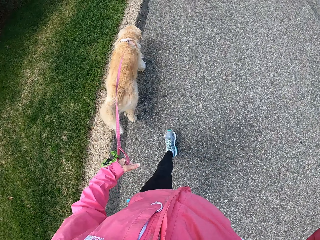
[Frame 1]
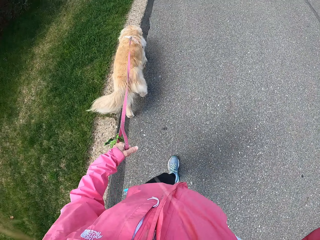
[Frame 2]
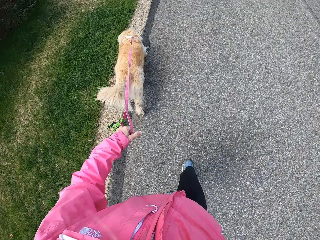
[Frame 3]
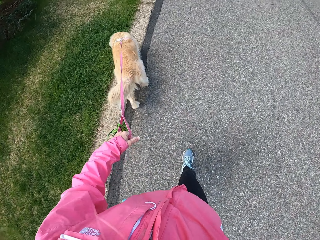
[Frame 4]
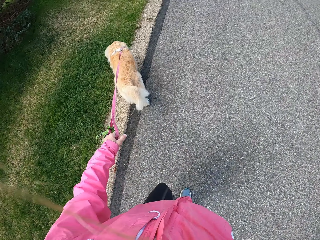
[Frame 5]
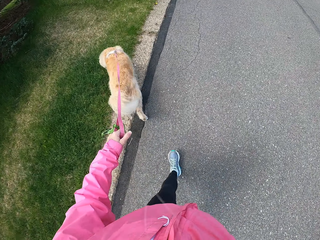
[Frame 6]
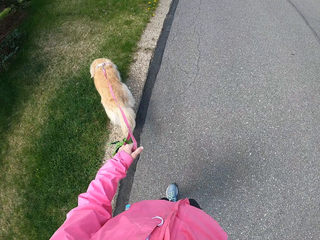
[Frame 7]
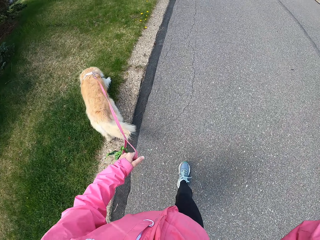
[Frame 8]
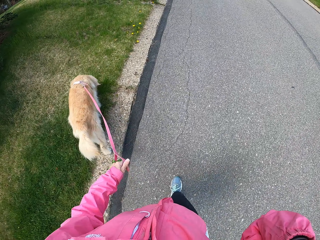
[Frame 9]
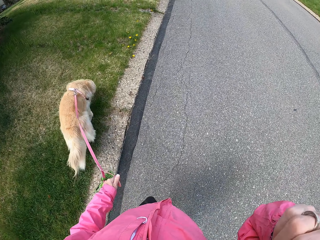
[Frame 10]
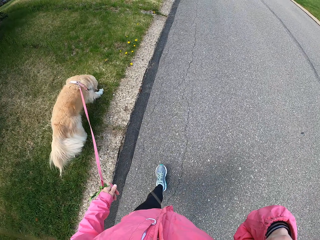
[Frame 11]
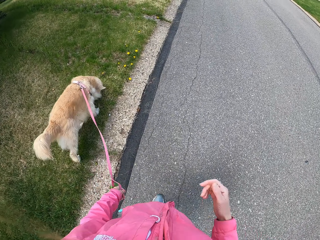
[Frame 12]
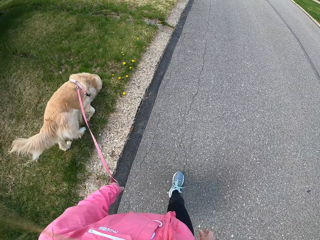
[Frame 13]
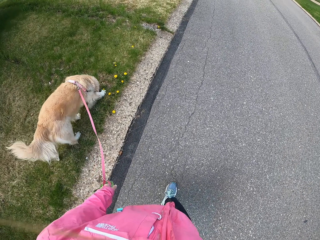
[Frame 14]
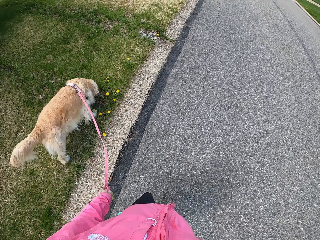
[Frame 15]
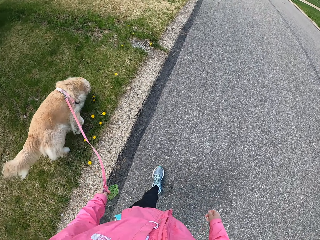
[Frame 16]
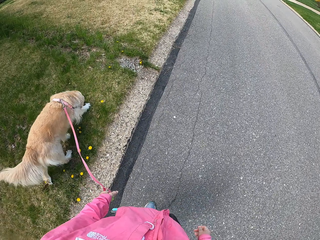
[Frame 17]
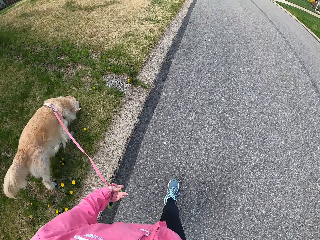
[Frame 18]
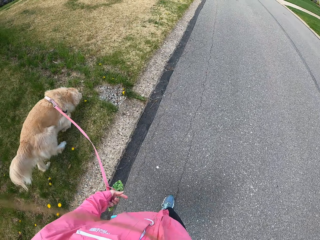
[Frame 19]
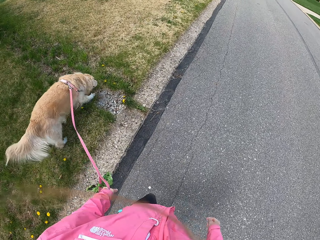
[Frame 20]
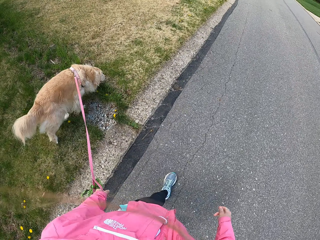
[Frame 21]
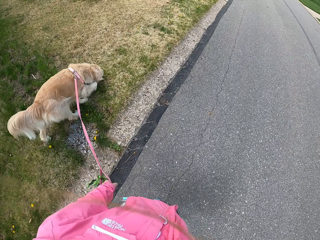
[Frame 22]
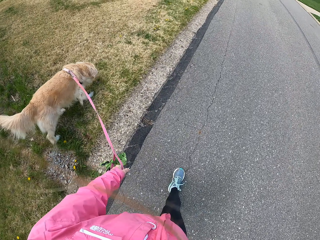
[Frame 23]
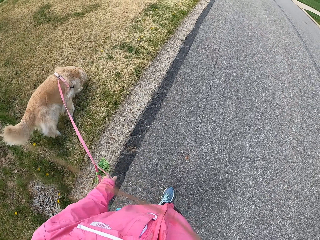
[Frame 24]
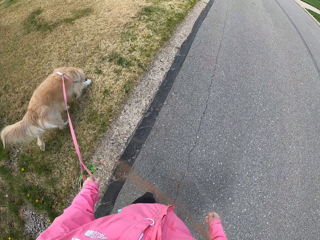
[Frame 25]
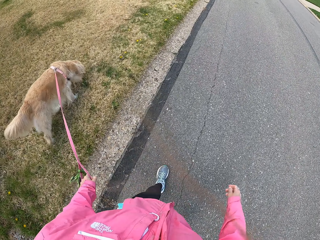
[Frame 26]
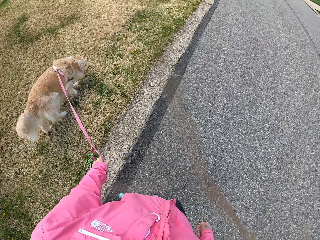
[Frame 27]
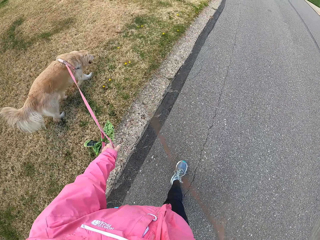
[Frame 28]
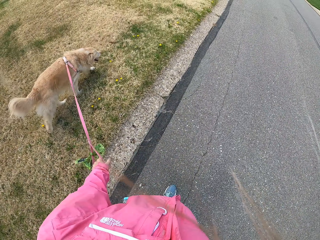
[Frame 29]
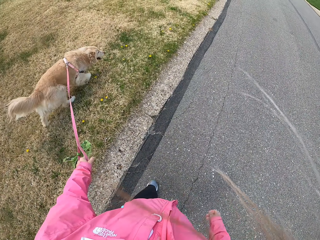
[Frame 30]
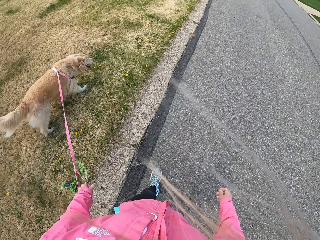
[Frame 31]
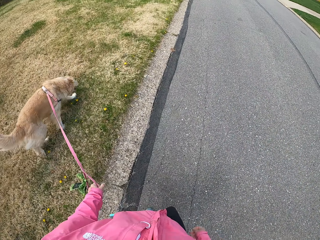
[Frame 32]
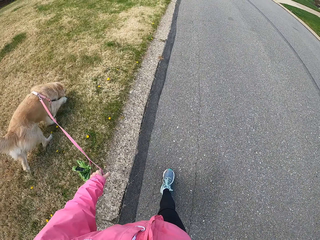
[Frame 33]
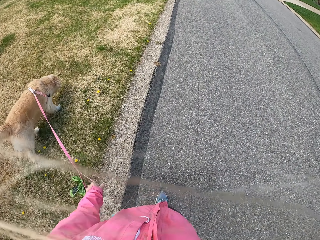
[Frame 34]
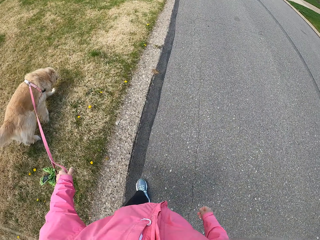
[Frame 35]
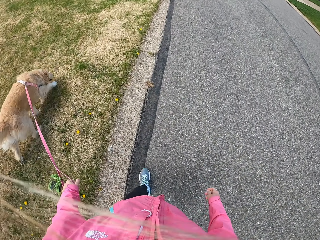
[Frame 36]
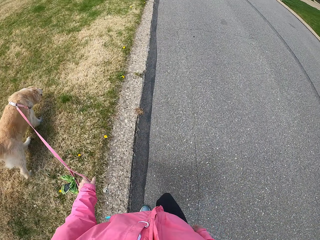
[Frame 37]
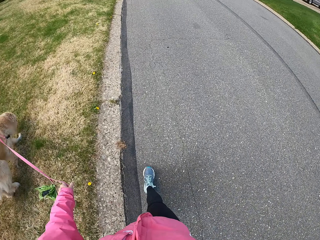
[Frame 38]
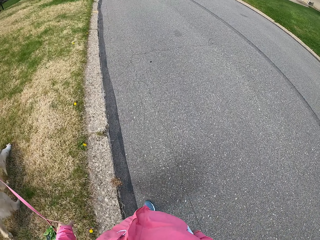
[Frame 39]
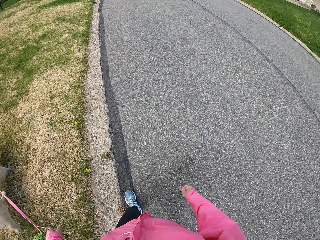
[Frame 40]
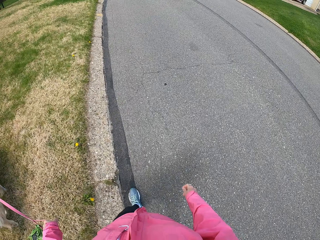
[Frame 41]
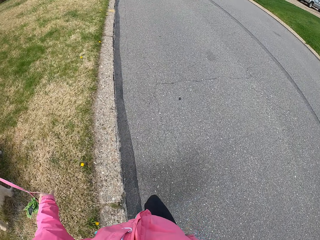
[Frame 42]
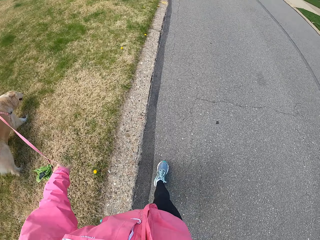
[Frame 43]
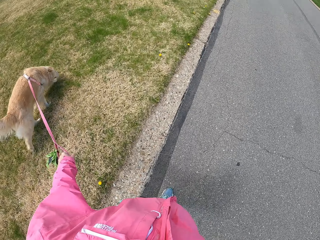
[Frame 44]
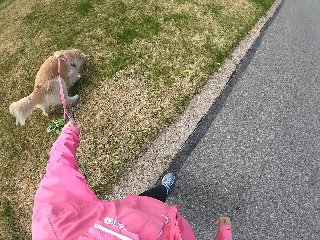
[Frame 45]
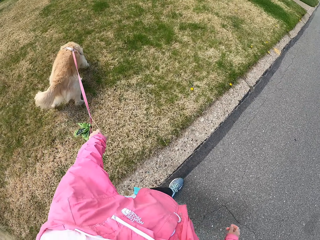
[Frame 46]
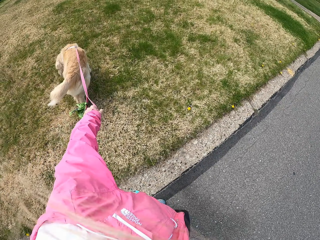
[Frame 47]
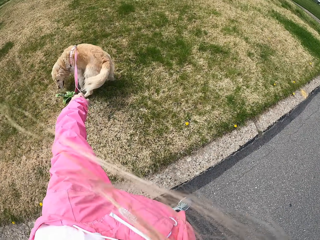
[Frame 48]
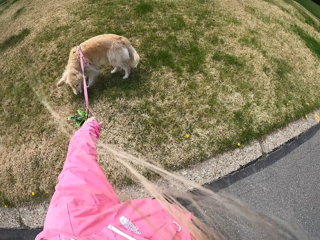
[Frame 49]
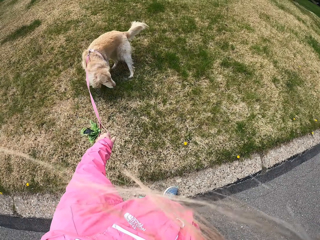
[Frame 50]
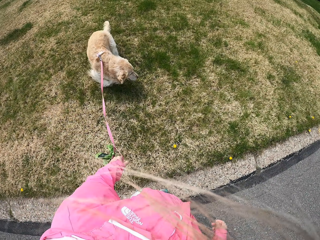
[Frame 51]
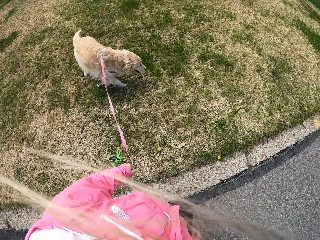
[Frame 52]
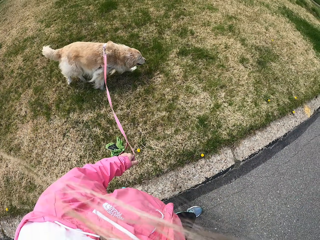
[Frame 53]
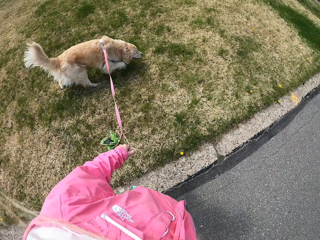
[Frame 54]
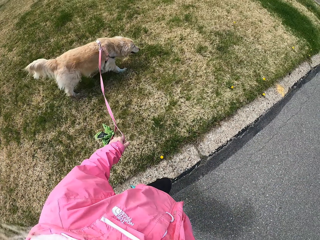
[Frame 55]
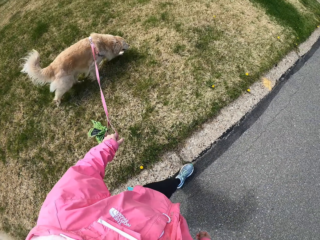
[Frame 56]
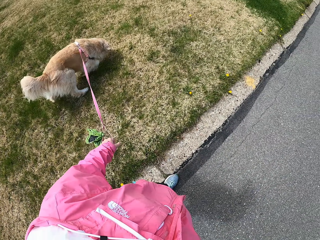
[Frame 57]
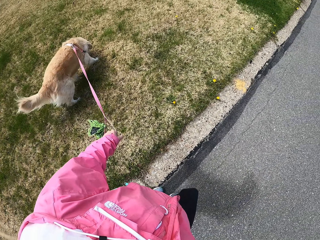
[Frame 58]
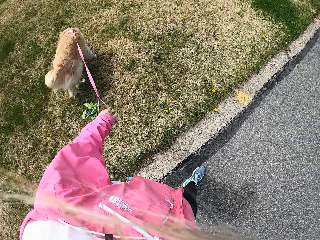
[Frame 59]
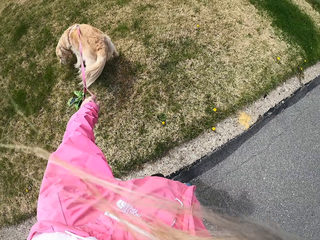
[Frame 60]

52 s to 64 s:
The camera wearer adjusts her camera. They touch something.

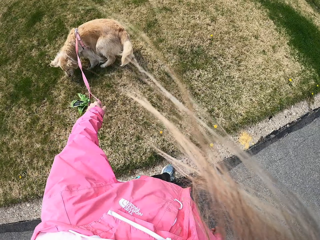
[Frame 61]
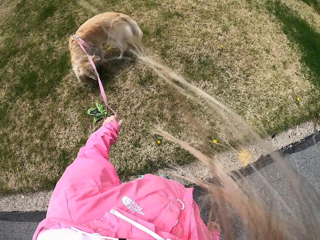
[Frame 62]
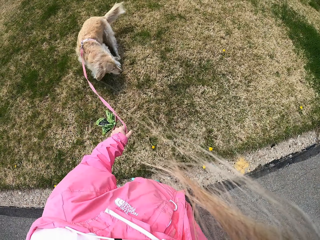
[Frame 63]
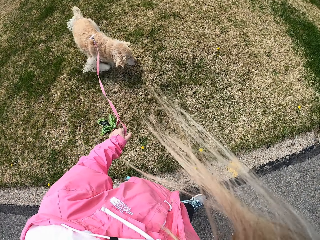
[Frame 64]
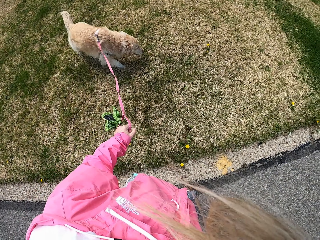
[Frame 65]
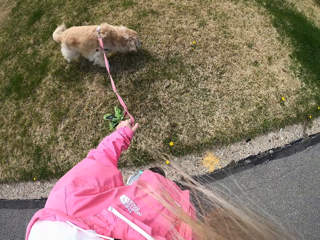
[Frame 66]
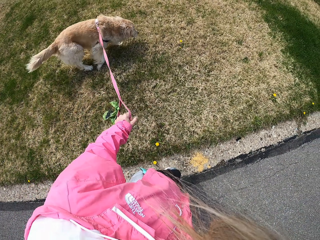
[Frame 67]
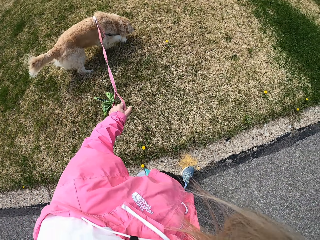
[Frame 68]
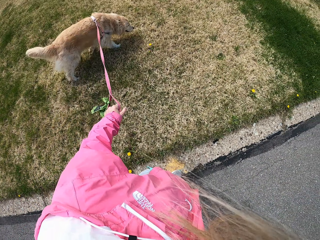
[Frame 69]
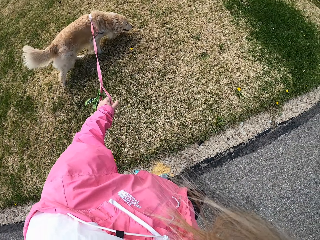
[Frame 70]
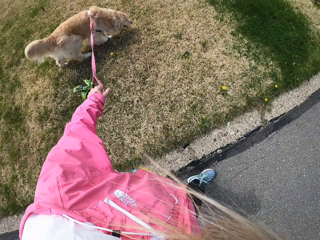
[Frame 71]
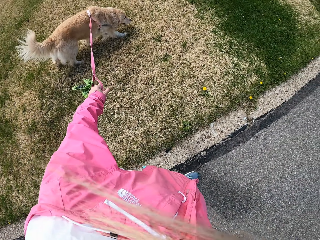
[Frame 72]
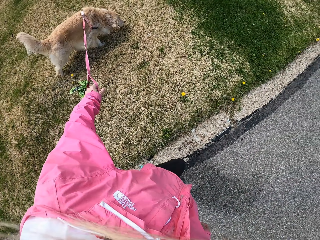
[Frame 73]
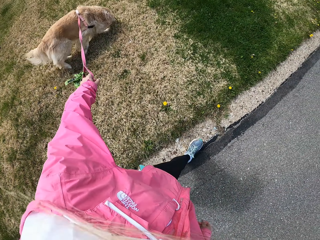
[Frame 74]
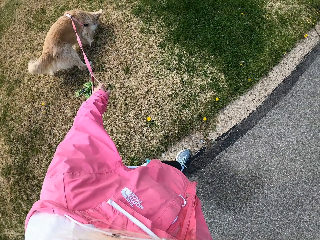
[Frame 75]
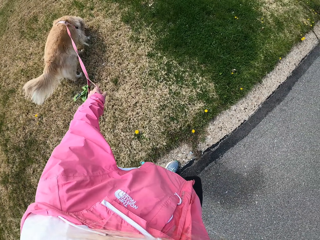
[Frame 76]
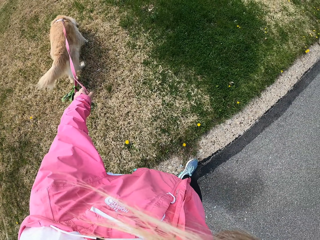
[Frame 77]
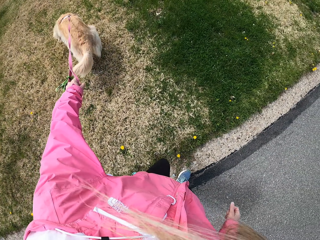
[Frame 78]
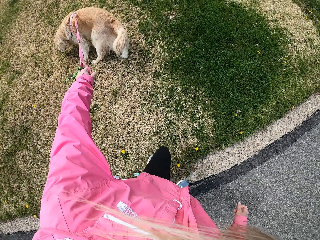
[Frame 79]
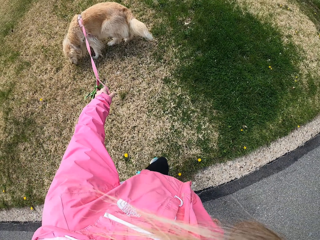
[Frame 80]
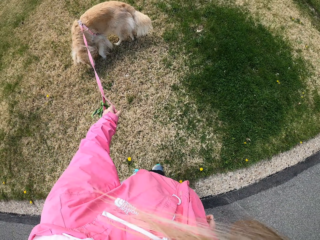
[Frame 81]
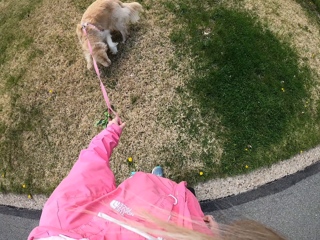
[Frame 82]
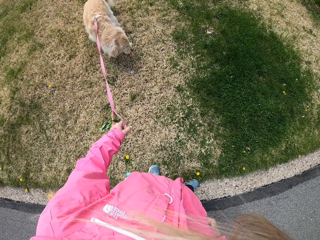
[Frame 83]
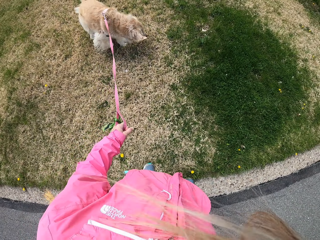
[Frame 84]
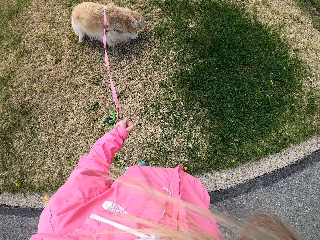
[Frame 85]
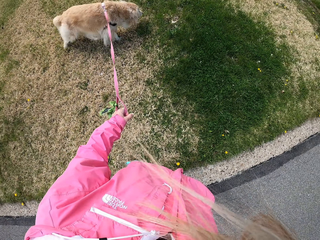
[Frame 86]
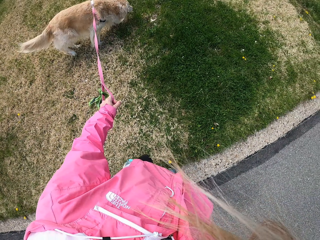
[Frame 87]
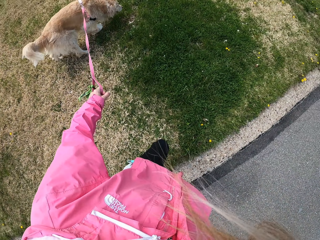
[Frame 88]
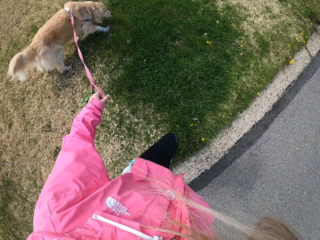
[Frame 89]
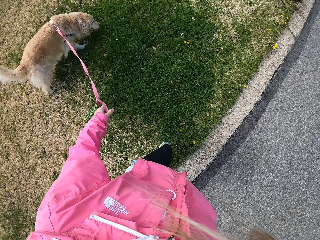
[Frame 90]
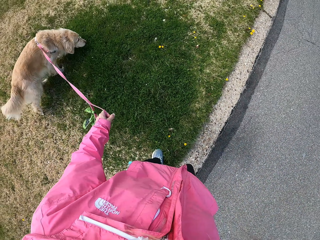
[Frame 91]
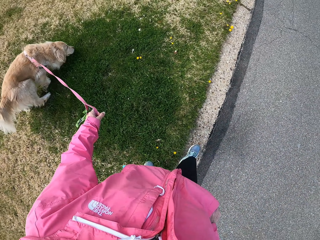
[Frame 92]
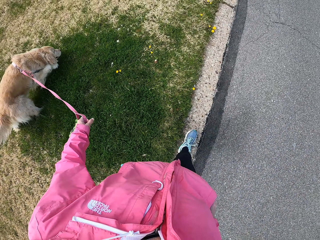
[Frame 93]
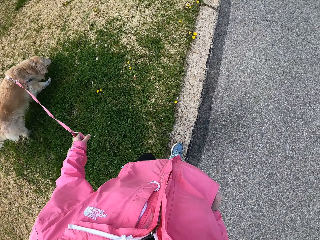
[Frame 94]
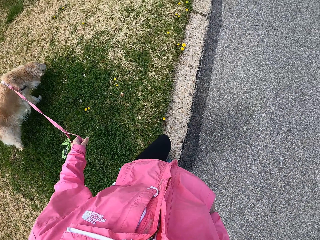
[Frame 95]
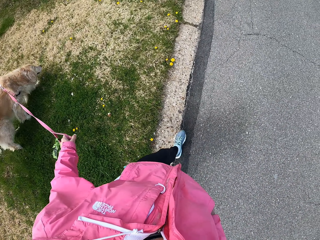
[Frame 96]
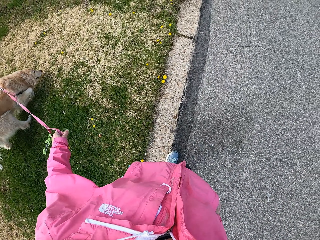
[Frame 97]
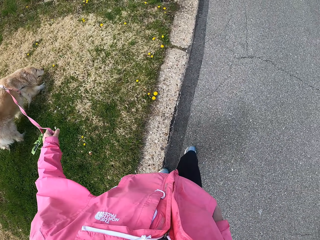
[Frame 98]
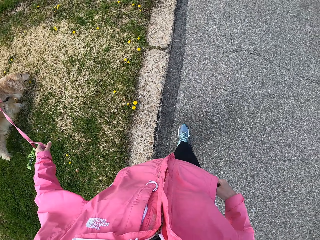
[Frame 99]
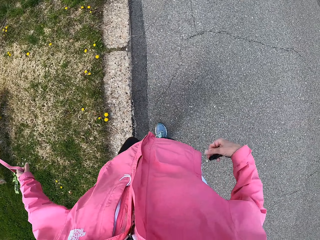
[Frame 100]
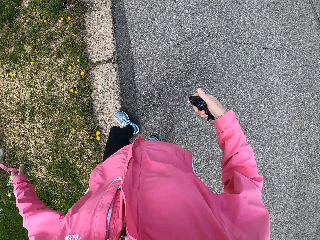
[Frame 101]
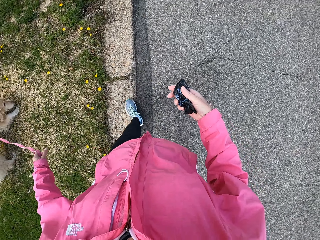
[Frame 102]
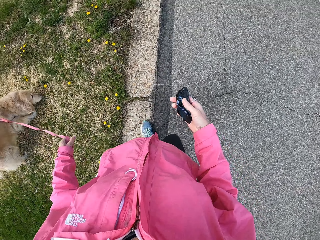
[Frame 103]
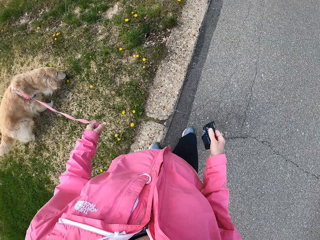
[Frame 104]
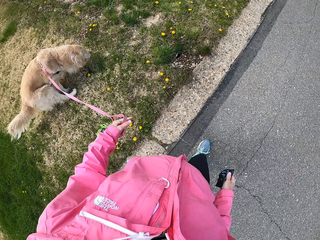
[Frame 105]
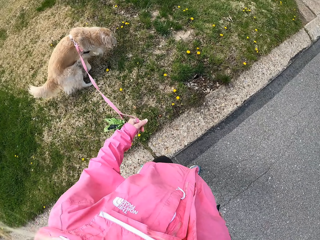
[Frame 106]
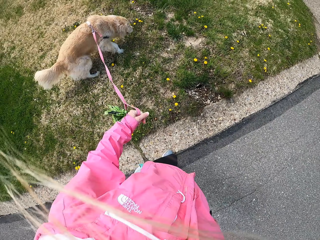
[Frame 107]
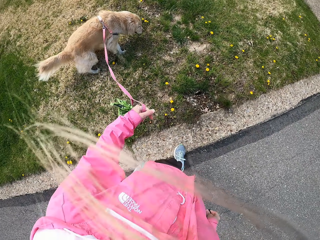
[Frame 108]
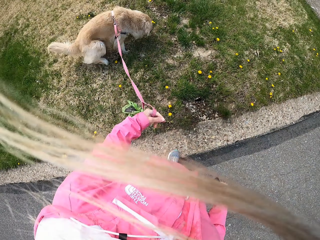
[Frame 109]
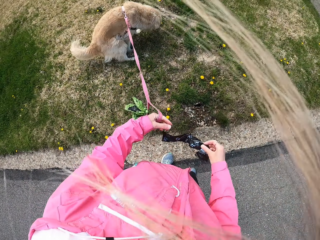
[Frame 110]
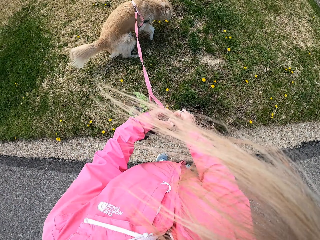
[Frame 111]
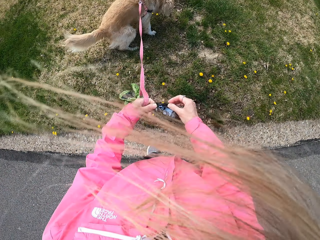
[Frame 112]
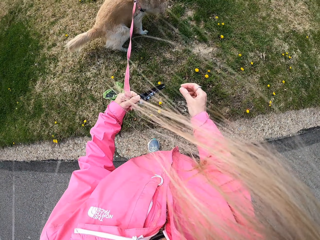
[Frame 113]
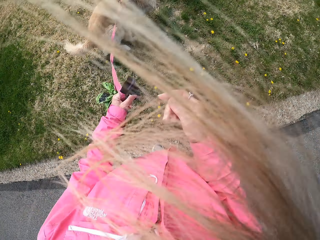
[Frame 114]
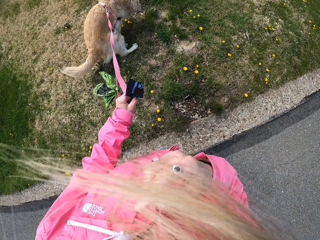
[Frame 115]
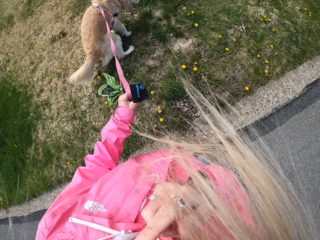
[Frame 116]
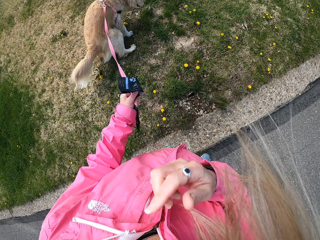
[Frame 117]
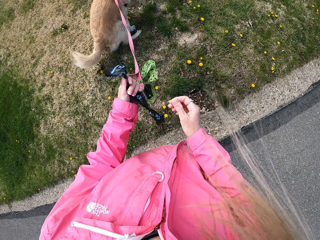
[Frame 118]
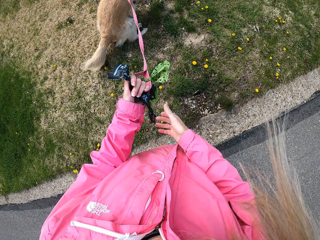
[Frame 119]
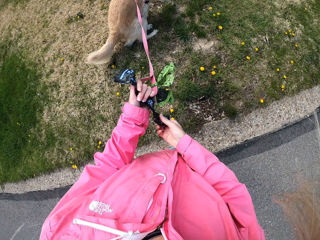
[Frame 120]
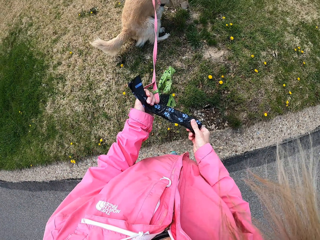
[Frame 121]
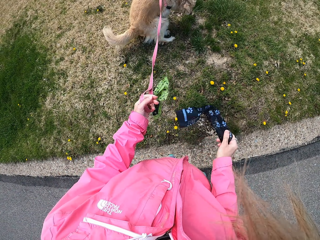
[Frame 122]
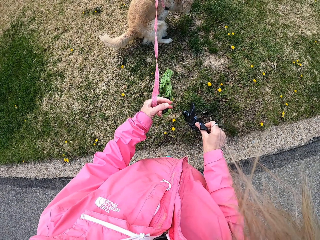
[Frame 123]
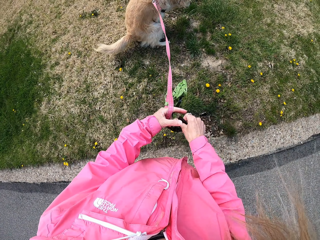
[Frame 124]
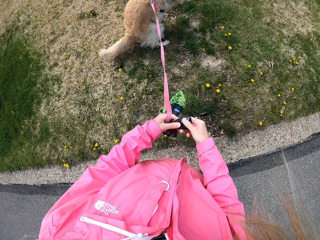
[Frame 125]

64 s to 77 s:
The camera wearer removes a poop bag from the pocket. They touch something.
